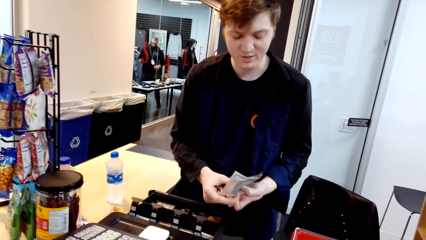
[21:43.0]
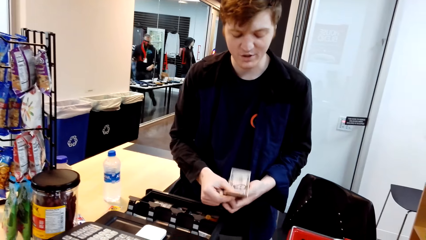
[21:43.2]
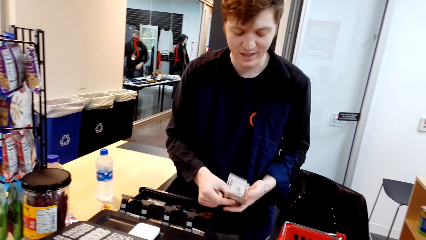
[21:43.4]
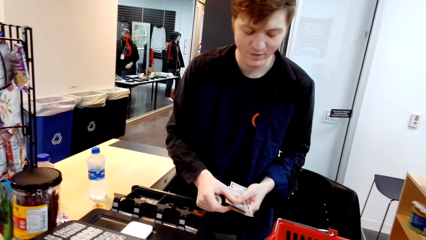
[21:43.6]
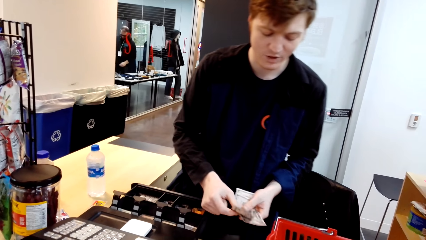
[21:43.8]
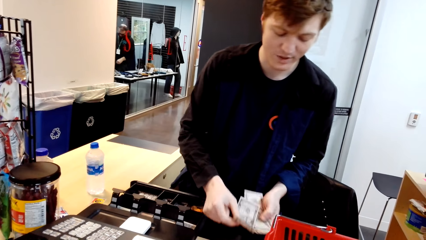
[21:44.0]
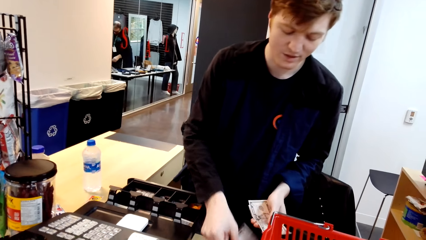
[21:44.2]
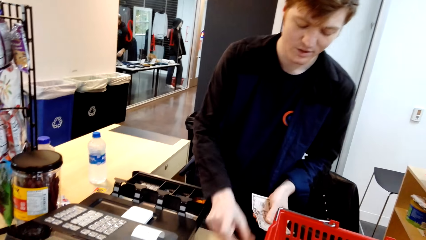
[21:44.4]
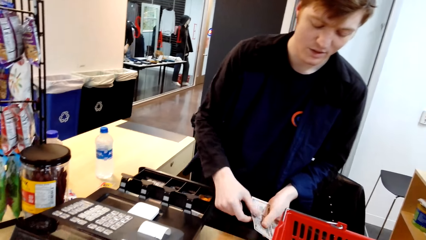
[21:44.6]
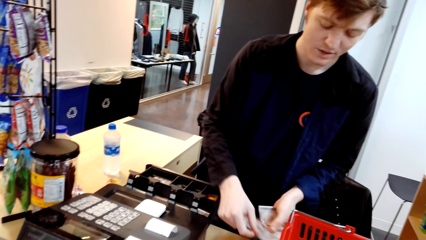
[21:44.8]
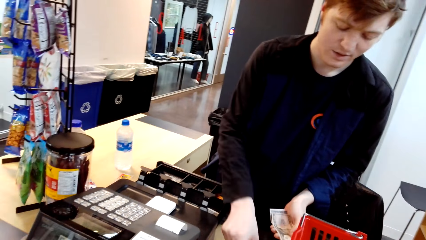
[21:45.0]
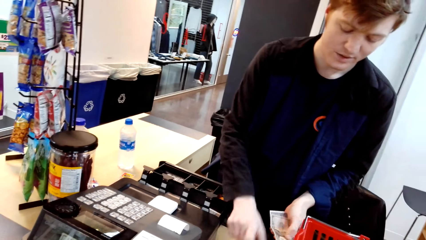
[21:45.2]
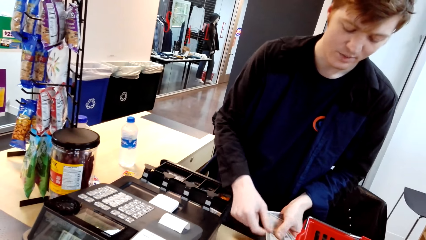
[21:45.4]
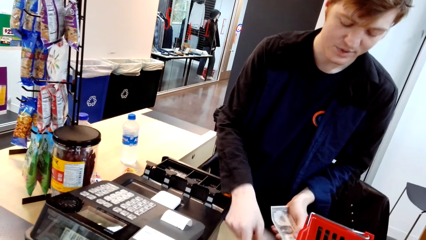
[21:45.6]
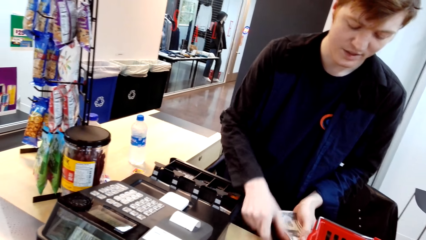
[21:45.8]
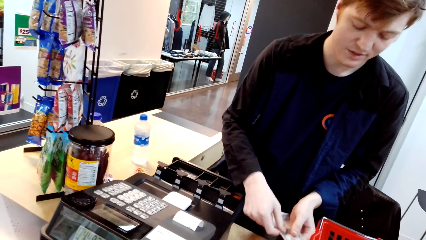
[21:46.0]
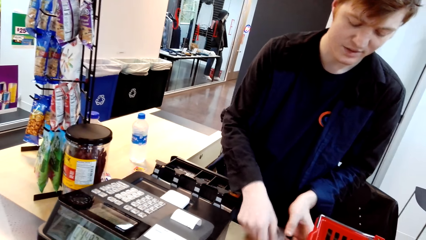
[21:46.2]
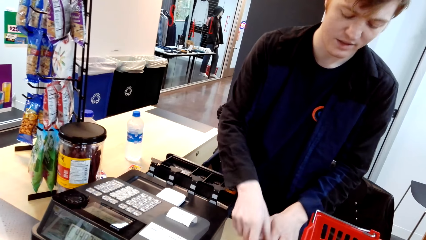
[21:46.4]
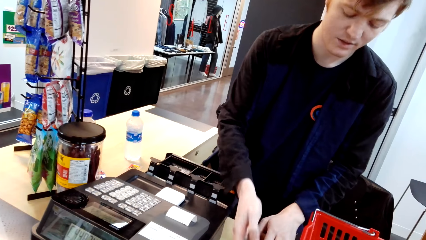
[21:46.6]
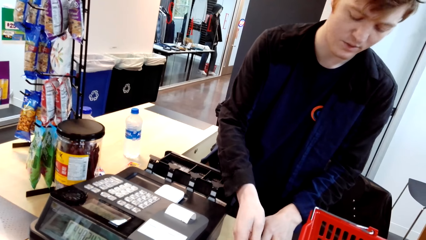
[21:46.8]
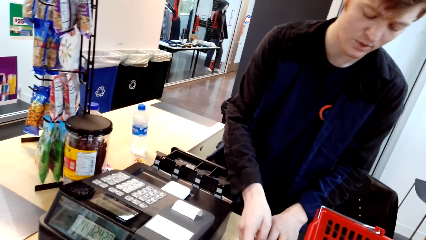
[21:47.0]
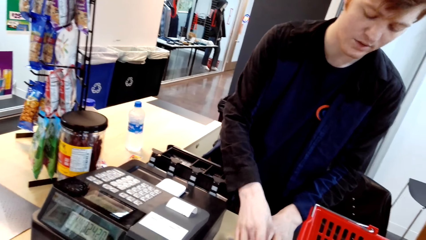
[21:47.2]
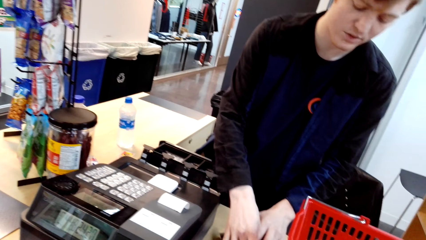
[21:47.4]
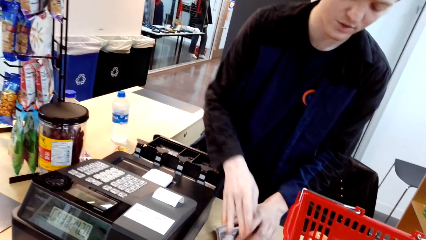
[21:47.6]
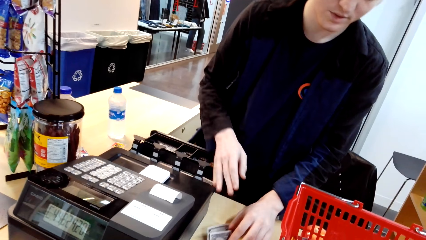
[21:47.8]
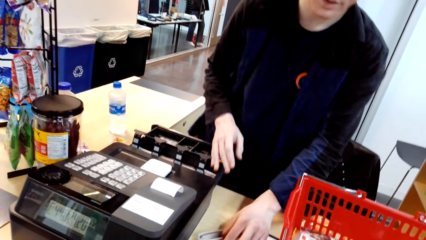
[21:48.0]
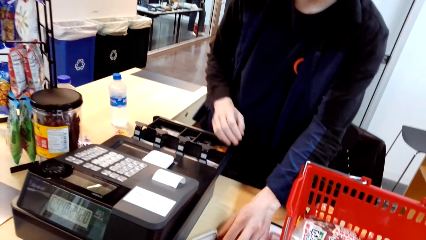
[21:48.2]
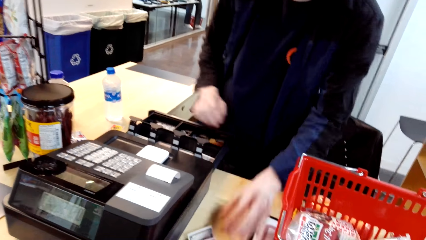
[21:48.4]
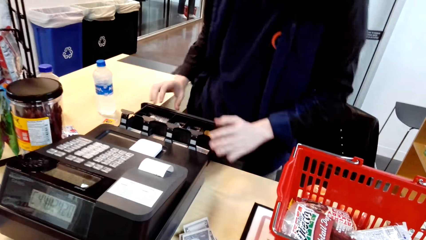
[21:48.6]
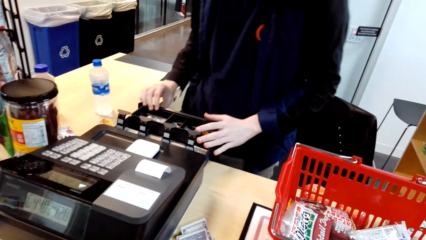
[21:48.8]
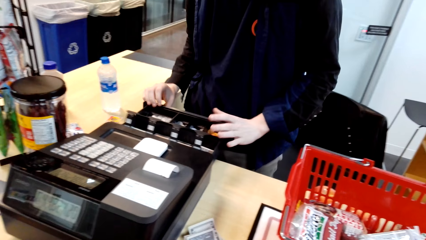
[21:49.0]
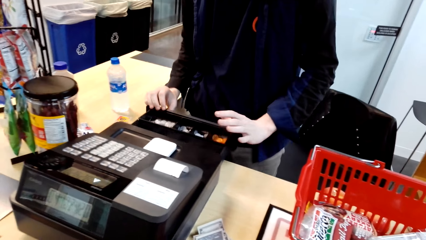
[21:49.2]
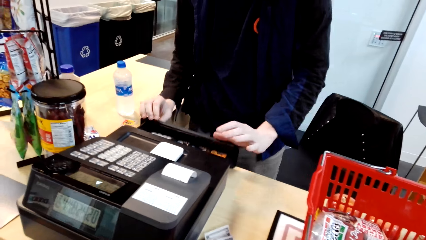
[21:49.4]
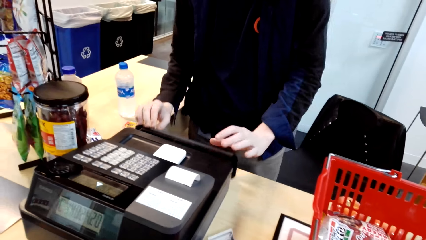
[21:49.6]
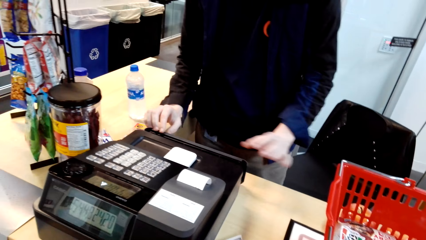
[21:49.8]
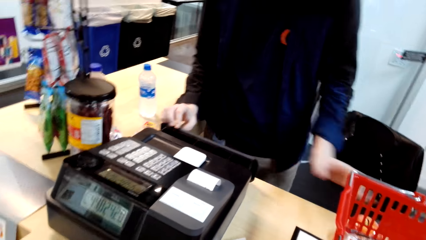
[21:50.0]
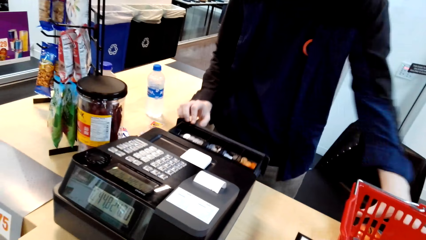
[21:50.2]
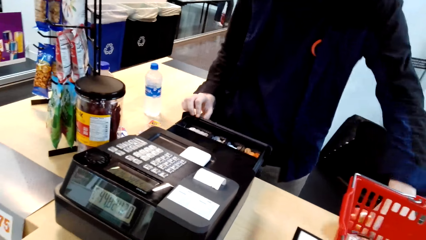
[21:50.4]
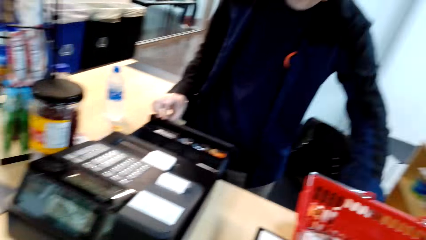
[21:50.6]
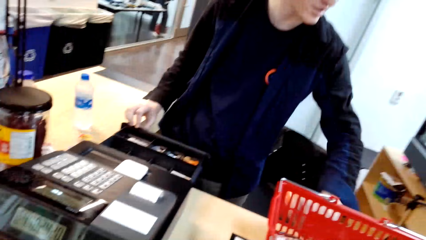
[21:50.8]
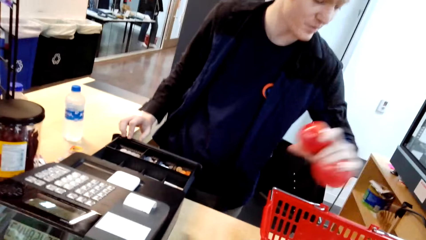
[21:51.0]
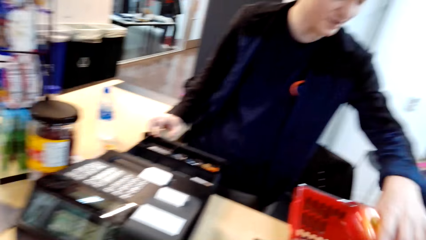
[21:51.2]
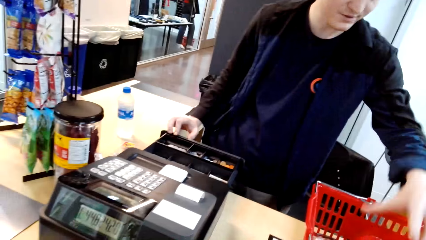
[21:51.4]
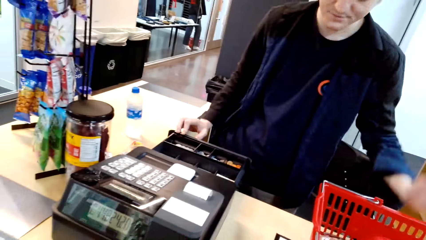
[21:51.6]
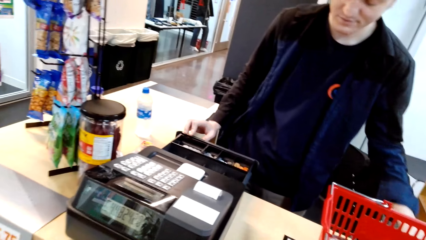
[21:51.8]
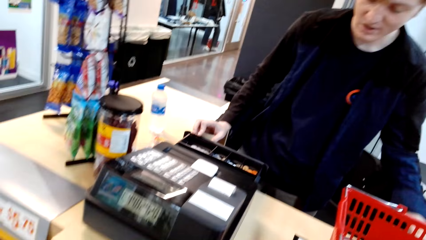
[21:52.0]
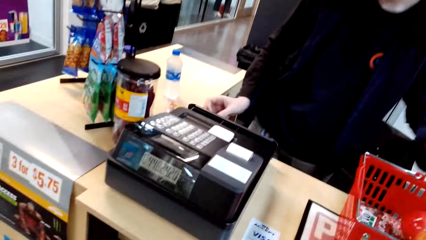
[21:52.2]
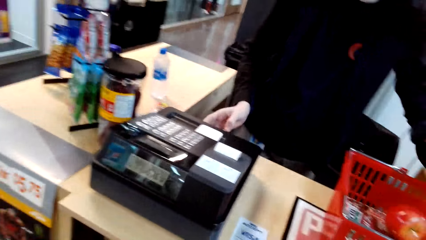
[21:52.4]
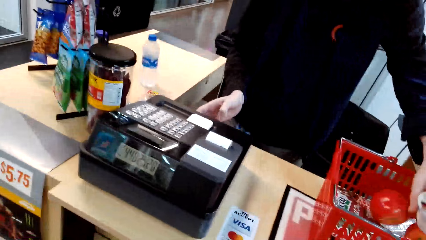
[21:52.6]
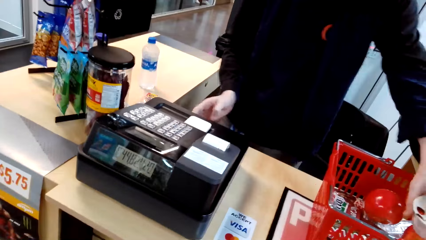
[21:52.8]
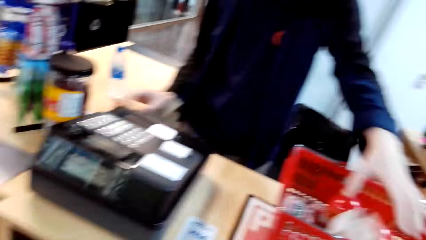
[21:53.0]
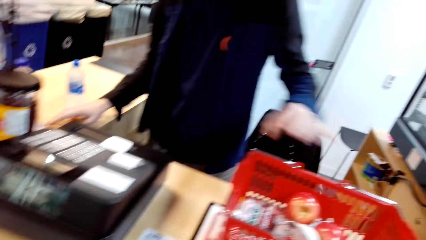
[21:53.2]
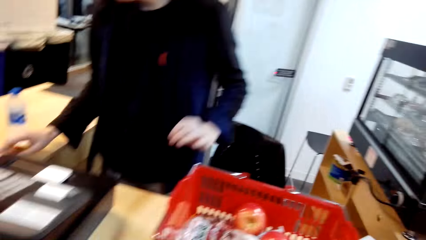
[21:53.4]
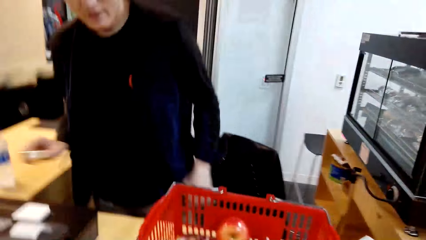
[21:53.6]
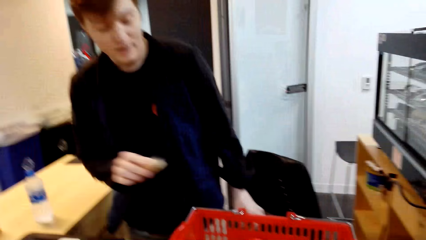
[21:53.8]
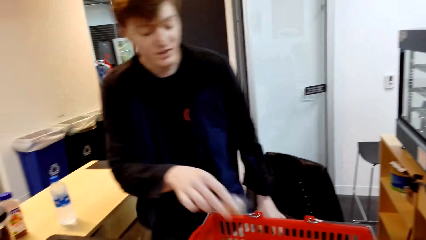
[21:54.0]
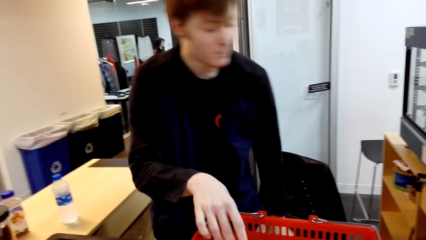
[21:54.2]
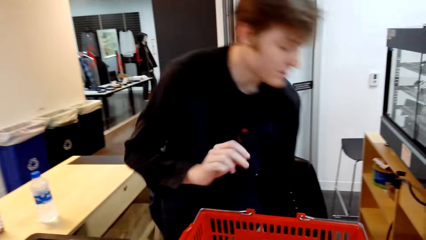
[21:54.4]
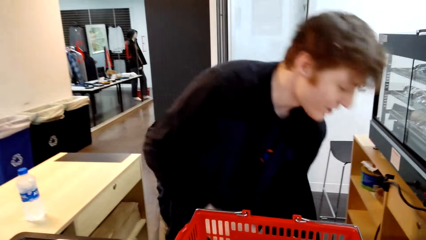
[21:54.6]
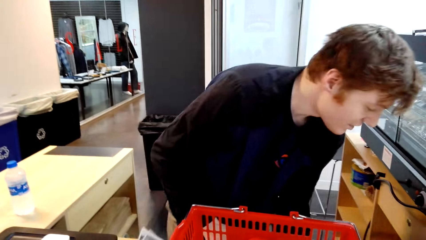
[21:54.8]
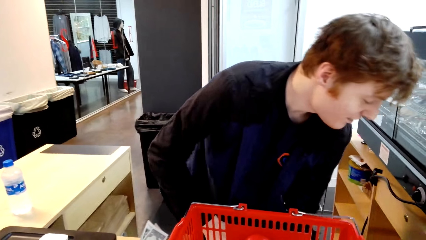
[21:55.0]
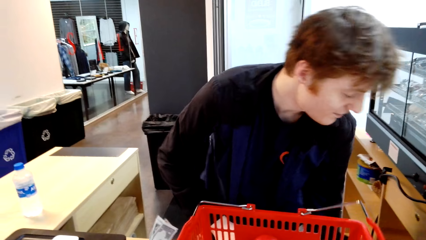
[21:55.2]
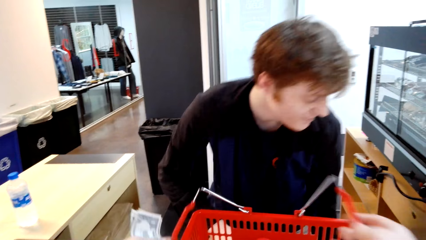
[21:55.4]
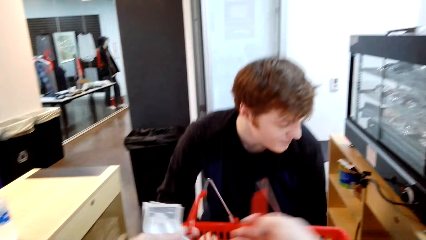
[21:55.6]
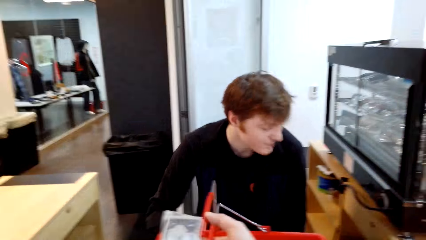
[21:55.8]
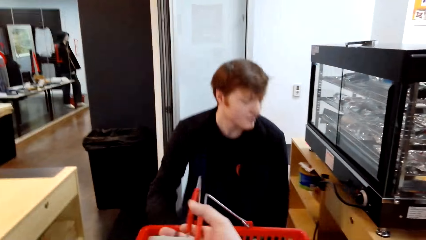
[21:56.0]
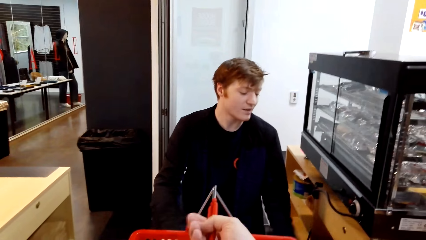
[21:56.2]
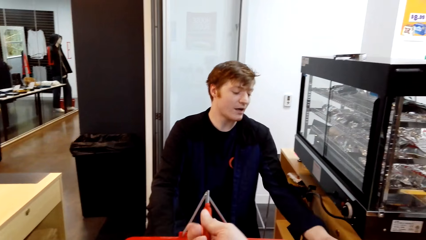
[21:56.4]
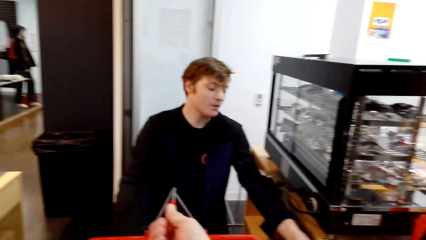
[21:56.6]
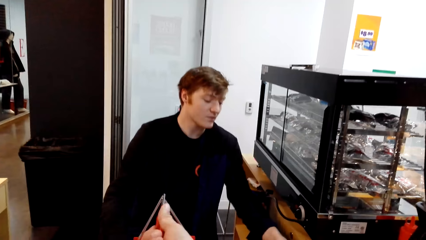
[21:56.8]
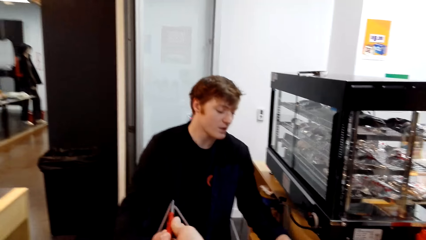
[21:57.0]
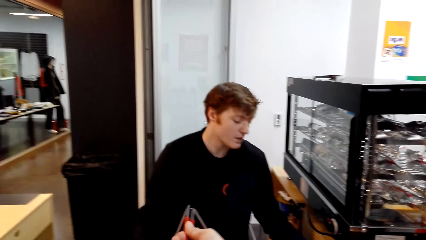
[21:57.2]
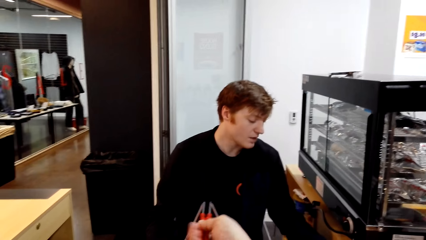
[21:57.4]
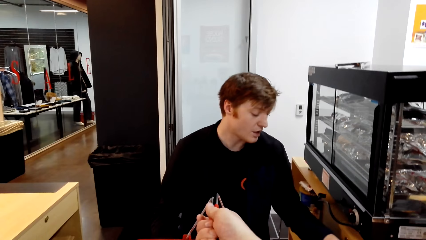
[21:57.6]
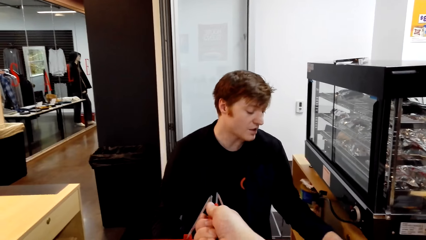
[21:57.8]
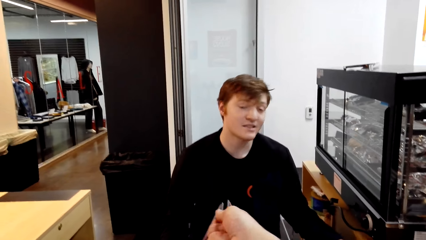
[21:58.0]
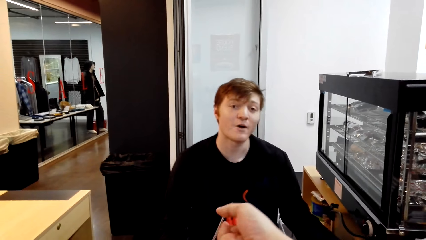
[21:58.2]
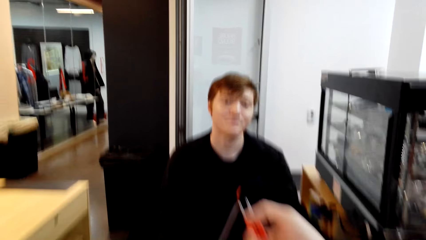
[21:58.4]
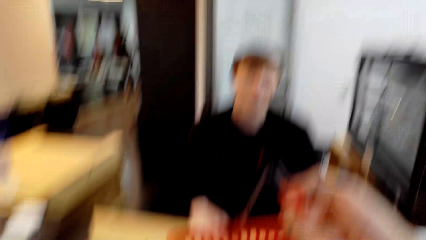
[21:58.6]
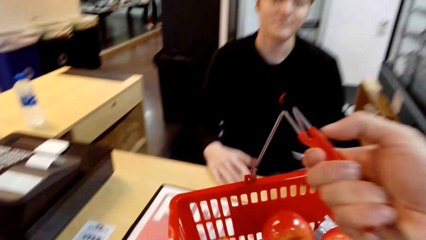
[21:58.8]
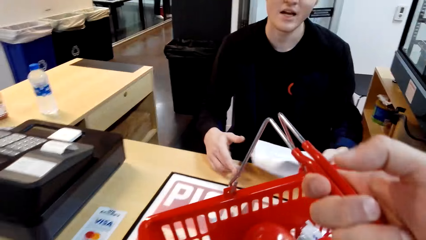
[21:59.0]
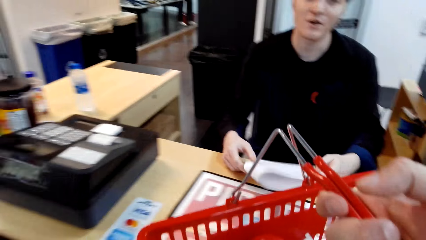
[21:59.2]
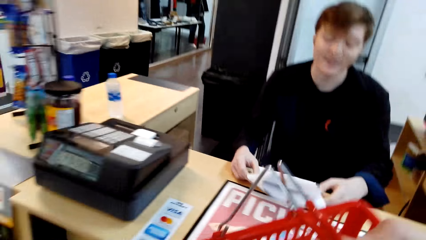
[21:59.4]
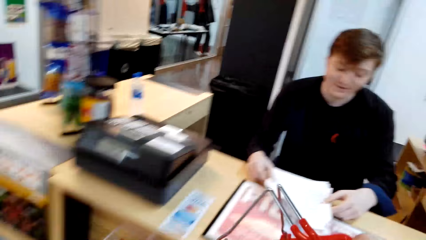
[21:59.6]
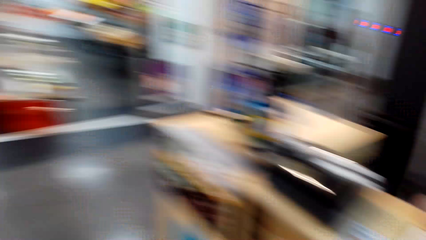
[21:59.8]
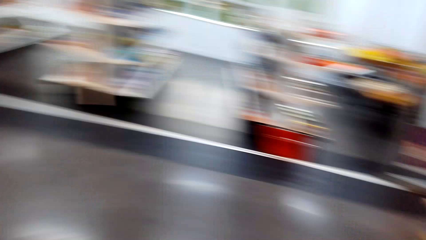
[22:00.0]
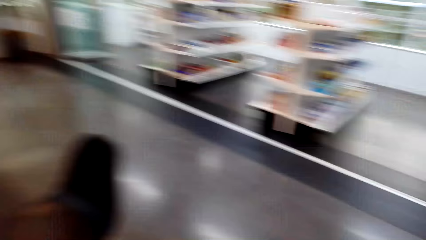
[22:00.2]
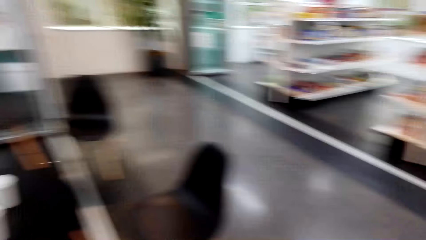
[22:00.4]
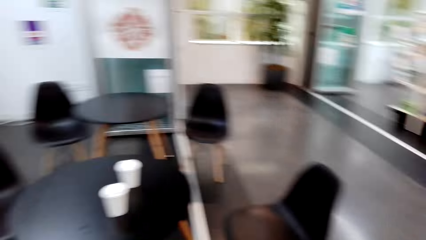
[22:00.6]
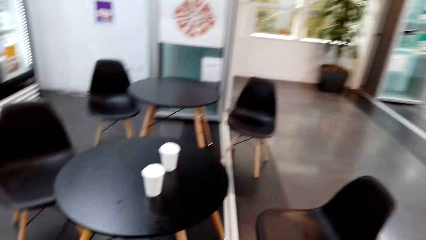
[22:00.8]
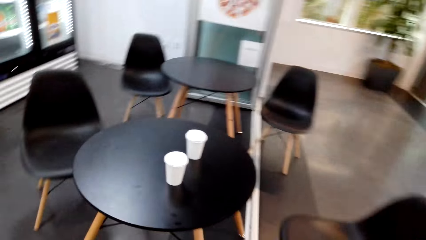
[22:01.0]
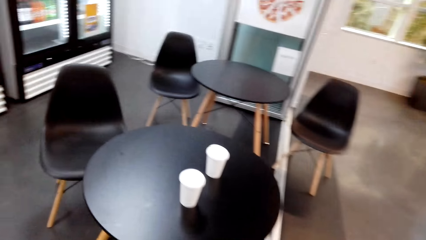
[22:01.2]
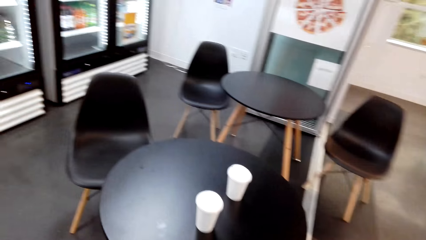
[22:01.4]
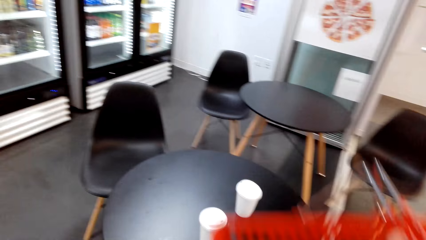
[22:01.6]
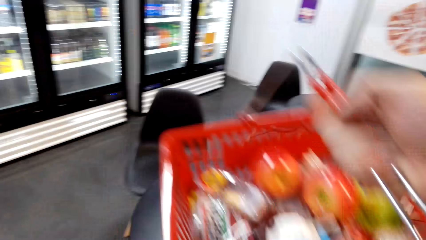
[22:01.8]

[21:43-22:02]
A man places the money on the table. He places the money on the table again. The man gives change to the camera wearer. The man closes the drawer. The camera wearer picks up the basket with his items on the counter. The man sits on the chair. The camera wearer talks with the man. They lift the basket trolley. They move around the supermarket.
